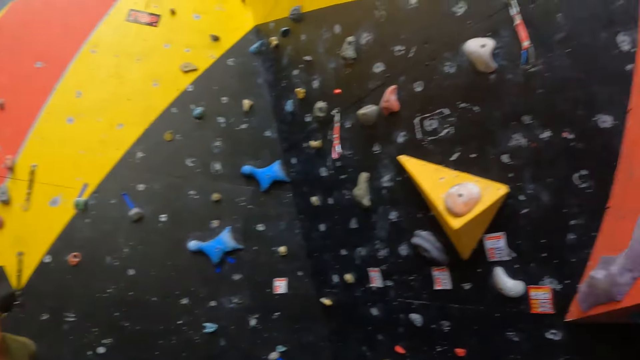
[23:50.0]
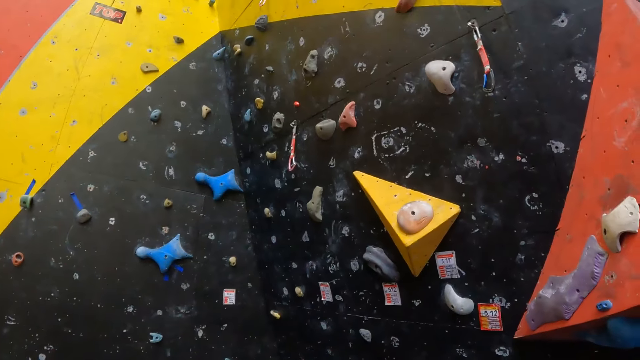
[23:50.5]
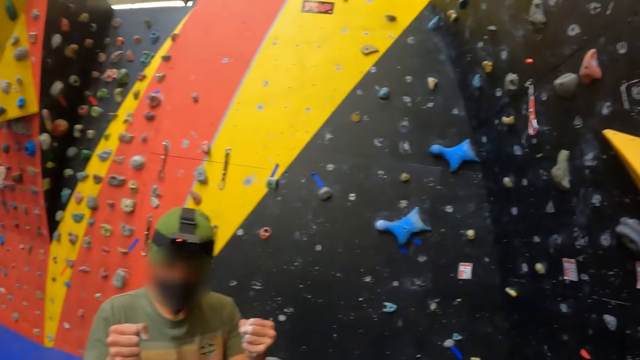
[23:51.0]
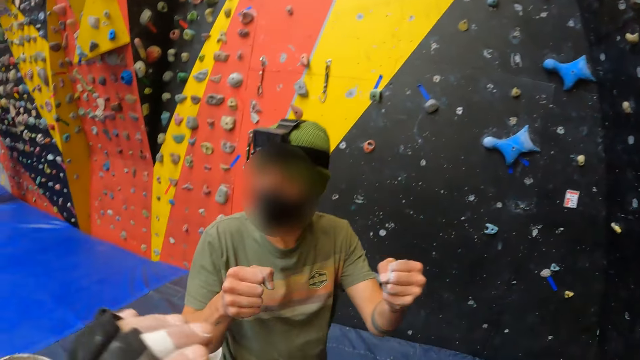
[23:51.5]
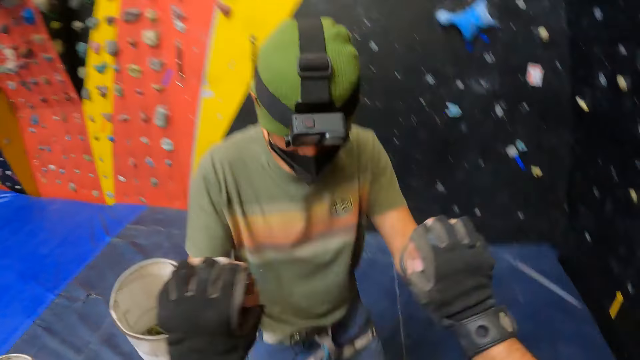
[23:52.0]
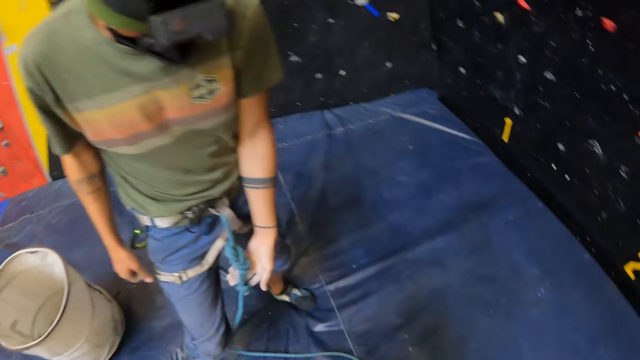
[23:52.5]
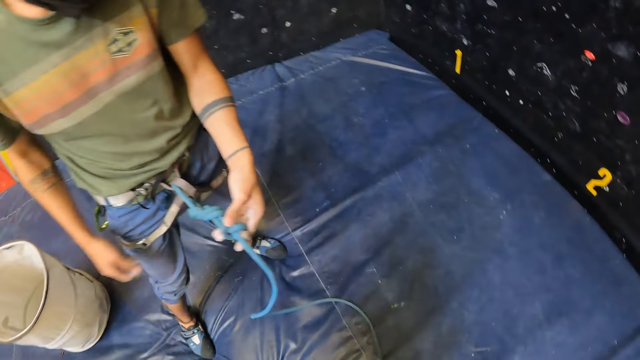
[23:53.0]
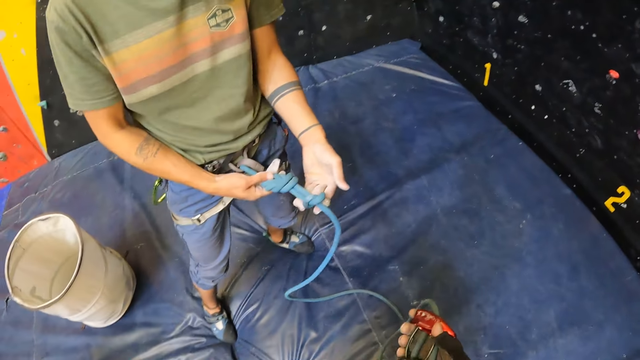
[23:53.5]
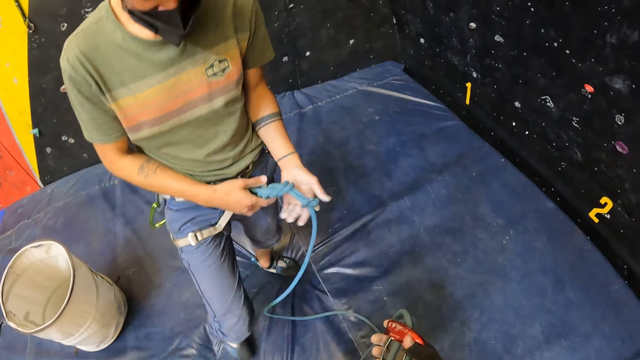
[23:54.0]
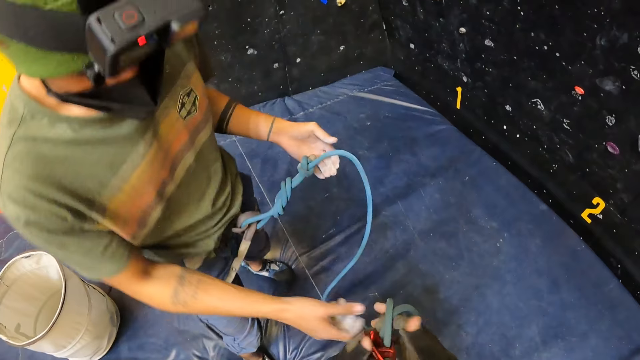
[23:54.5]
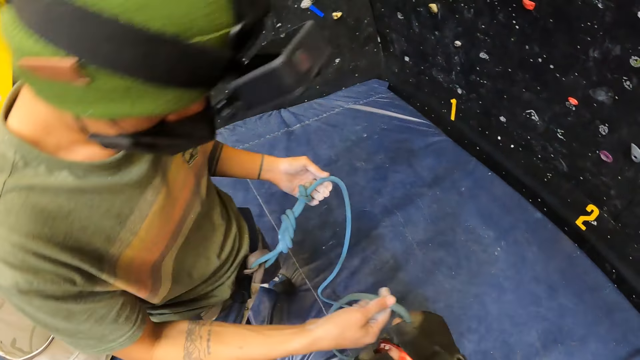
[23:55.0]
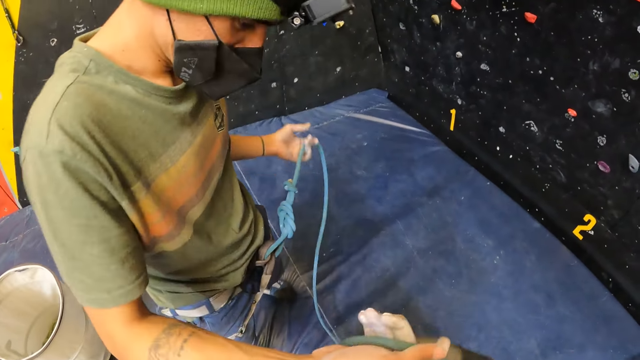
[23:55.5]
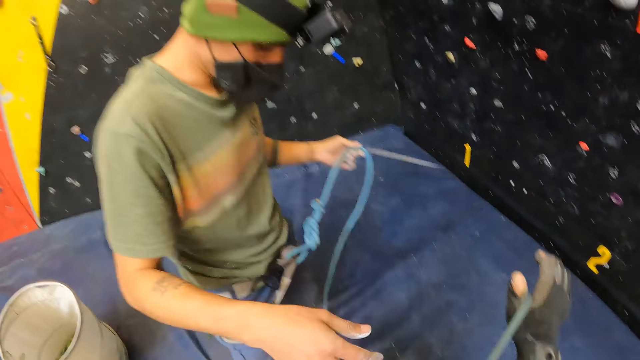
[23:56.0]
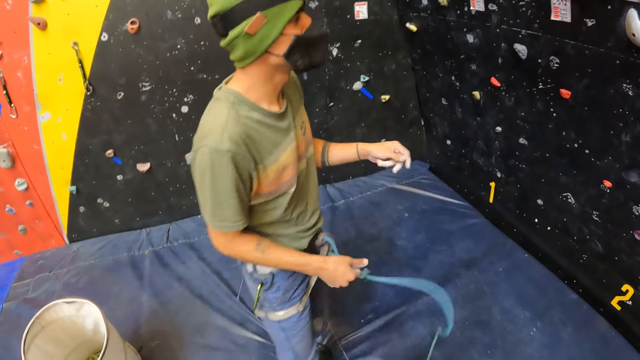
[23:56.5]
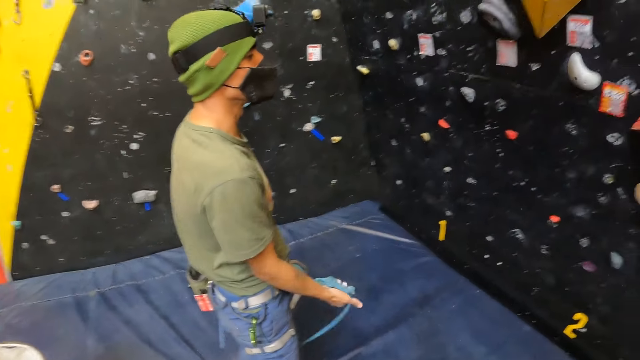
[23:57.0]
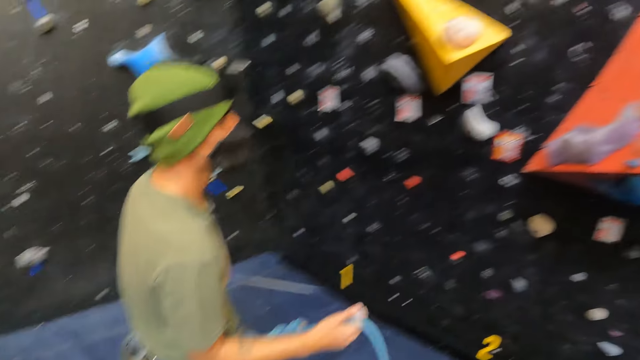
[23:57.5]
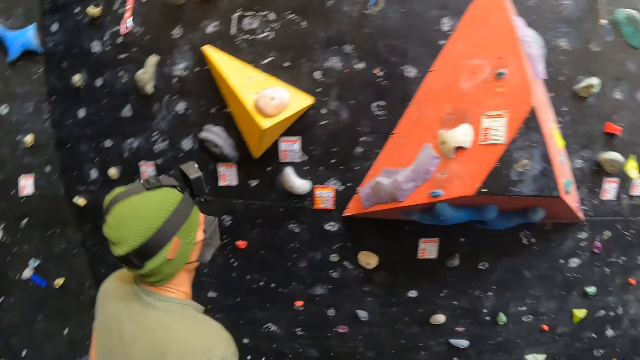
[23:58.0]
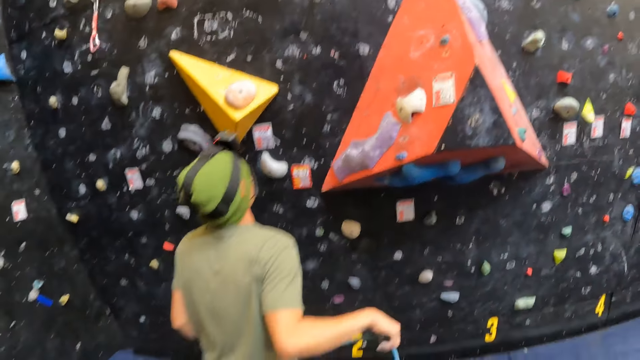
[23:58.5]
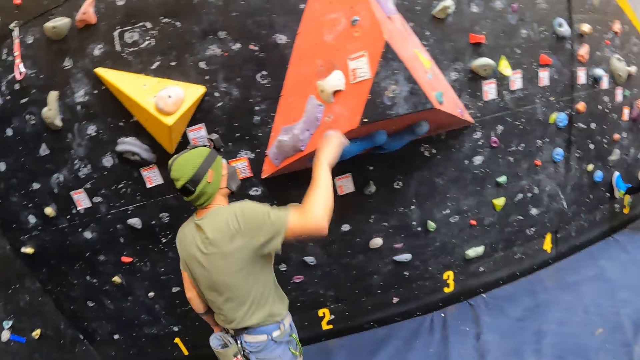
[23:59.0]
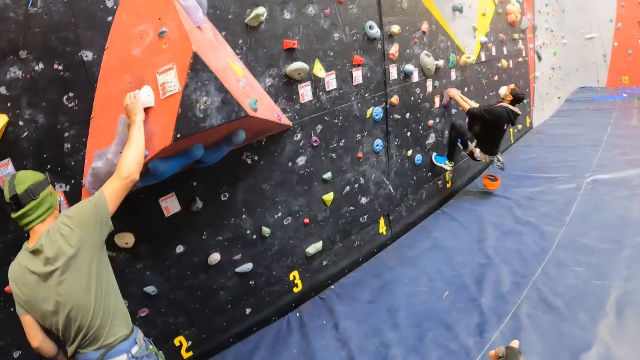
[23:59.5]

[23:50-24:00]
The camera wearer looks at the climbing walls. A man shows the camera wearer the fists. The camera wearer taps the man's fists. The man holds a rope. The camera wearer shows the man the rope. The man holds the rope by the right hand. The camera wearer drops the rope. The man drops the rope, holds the rope and walks to the wall. The camera wearer looks at the man. The man holds the climbing wall.

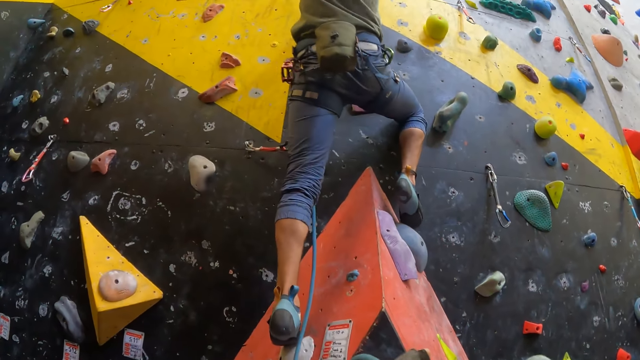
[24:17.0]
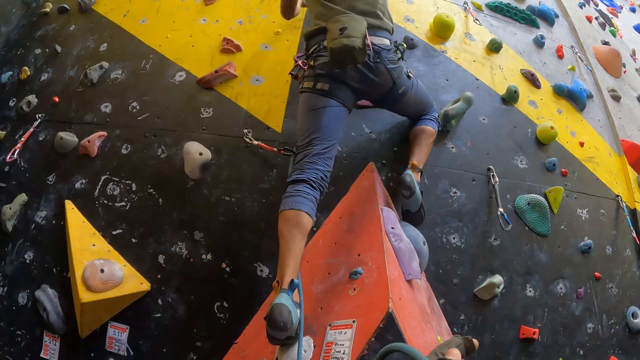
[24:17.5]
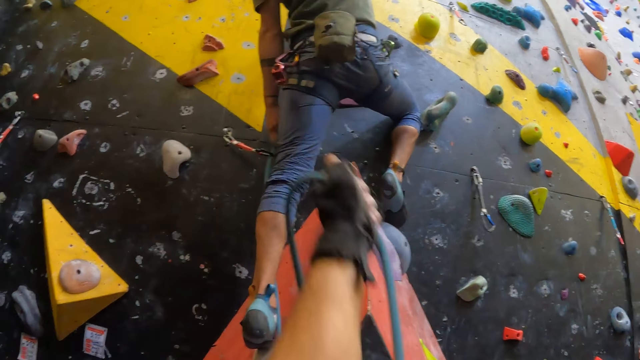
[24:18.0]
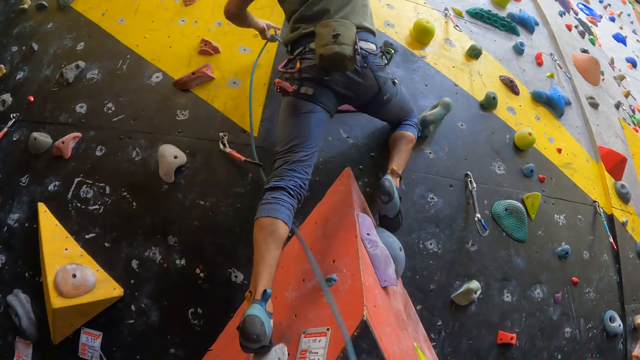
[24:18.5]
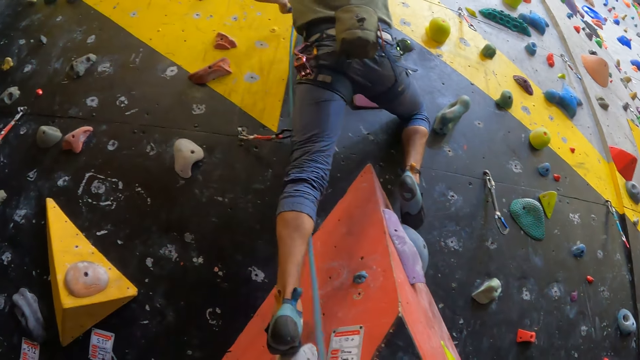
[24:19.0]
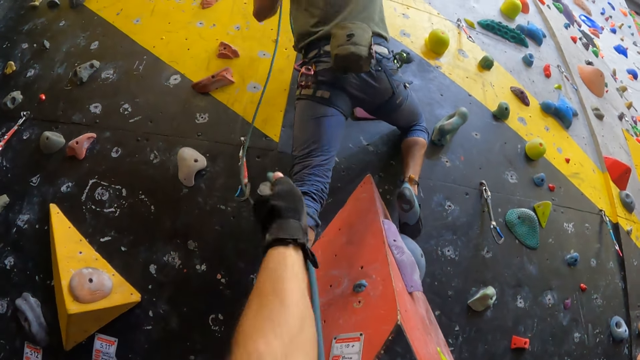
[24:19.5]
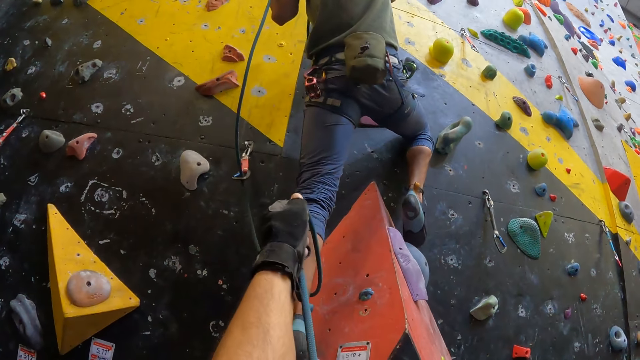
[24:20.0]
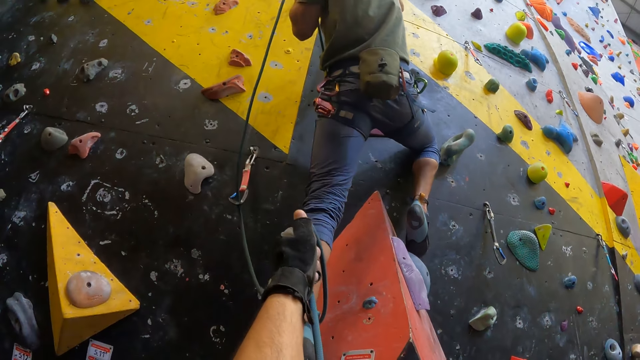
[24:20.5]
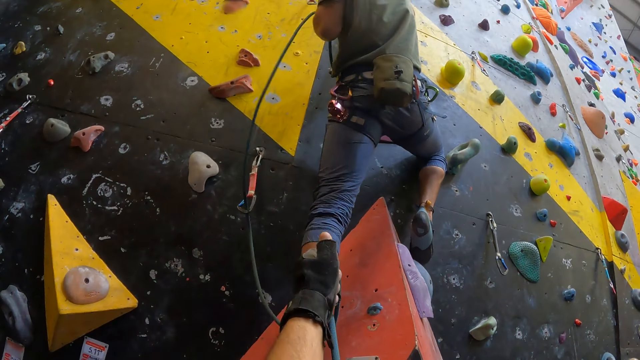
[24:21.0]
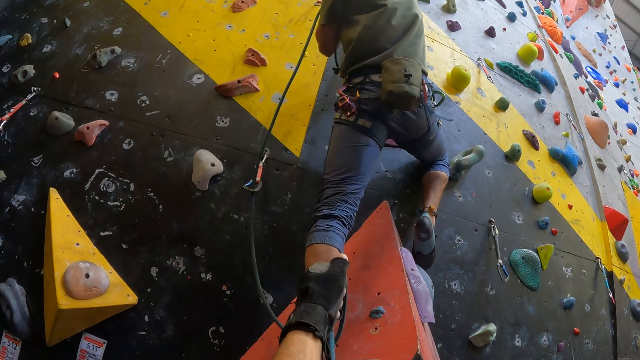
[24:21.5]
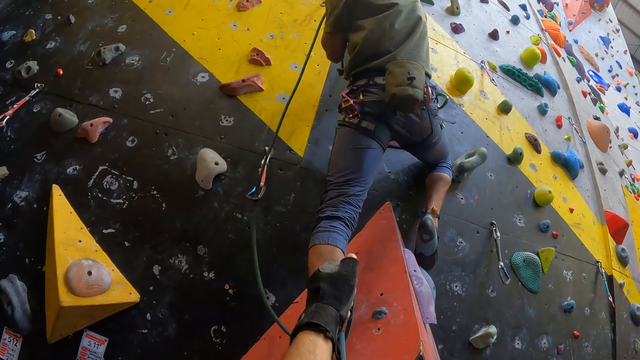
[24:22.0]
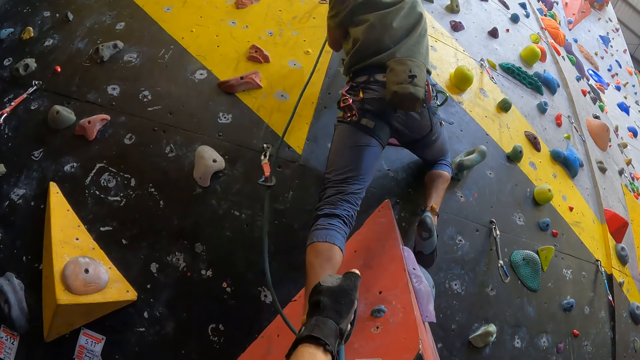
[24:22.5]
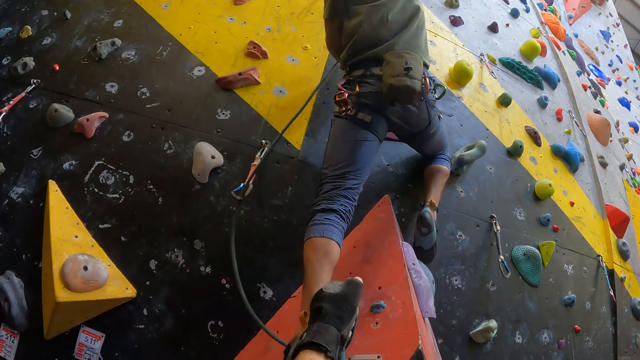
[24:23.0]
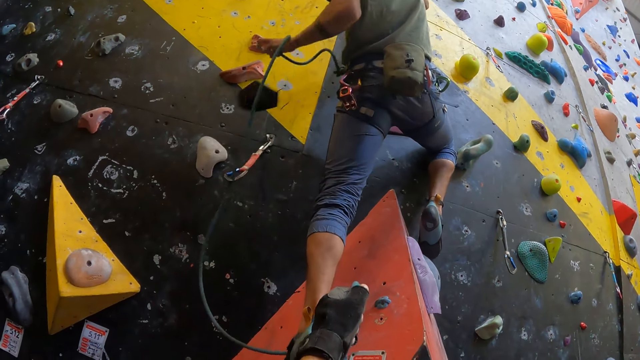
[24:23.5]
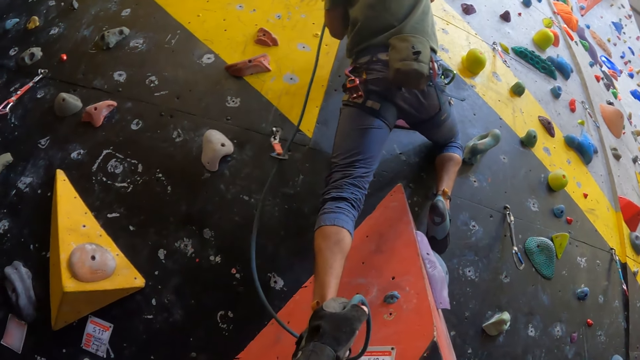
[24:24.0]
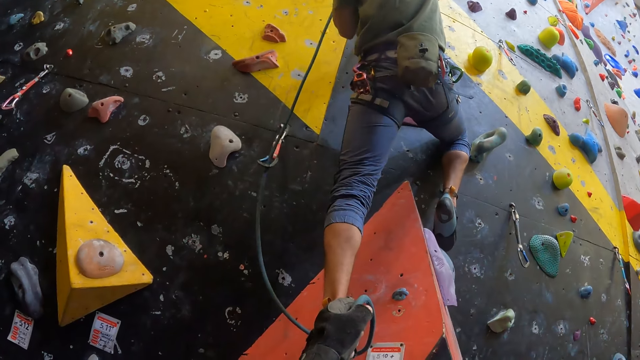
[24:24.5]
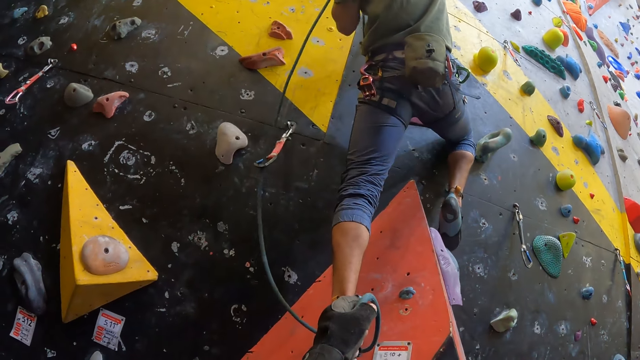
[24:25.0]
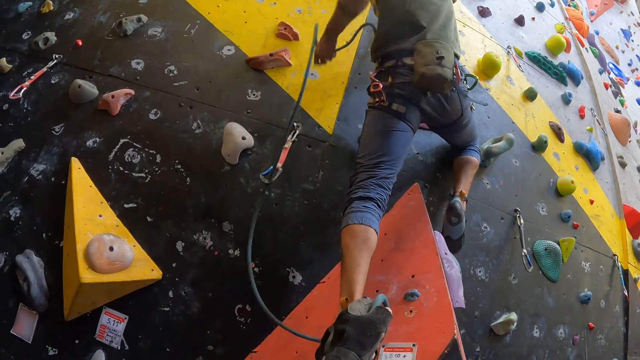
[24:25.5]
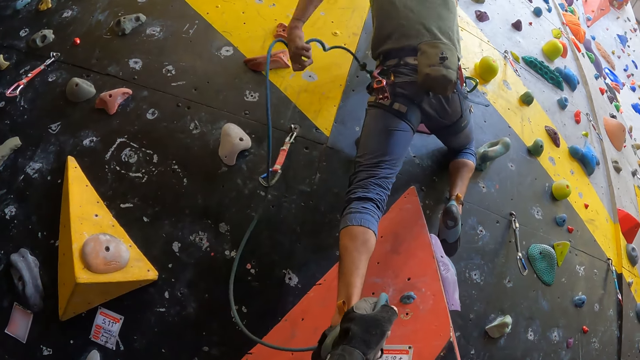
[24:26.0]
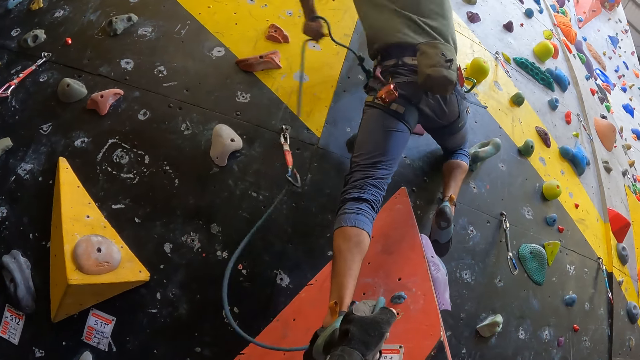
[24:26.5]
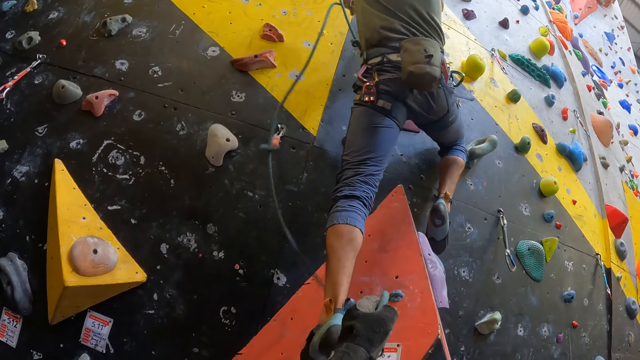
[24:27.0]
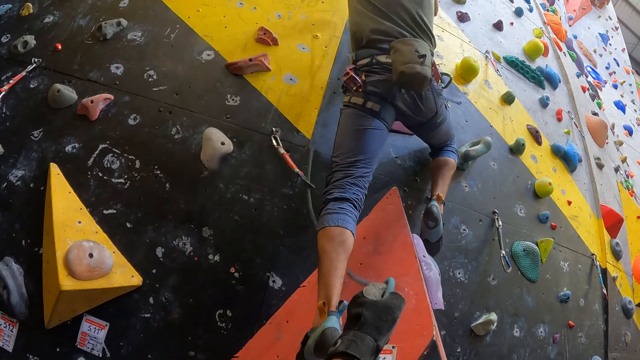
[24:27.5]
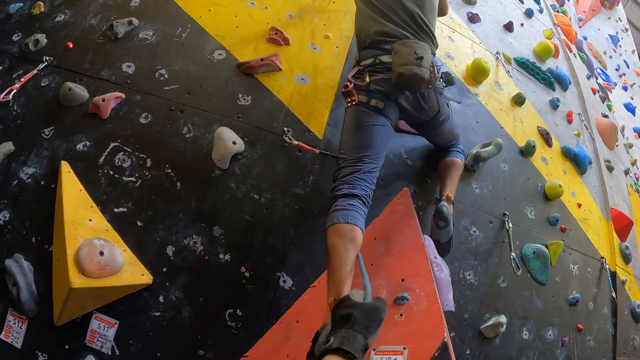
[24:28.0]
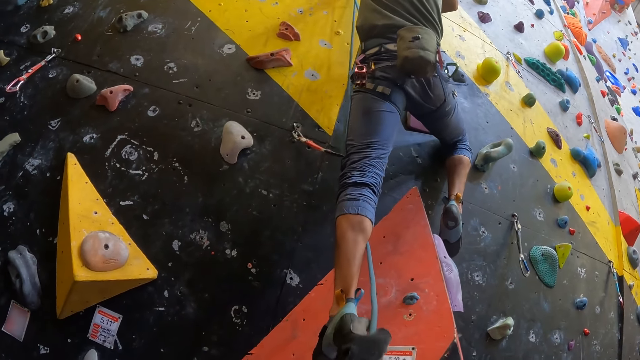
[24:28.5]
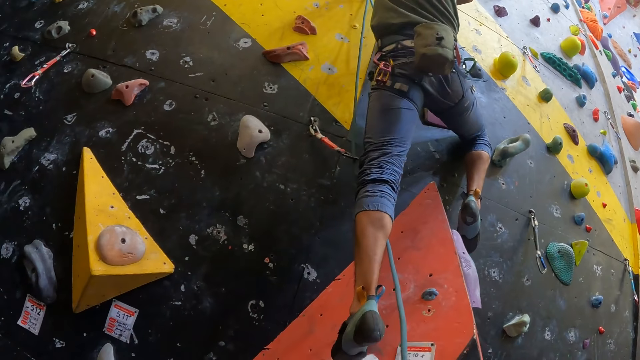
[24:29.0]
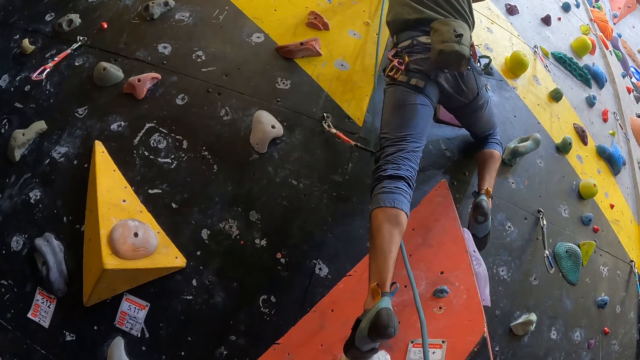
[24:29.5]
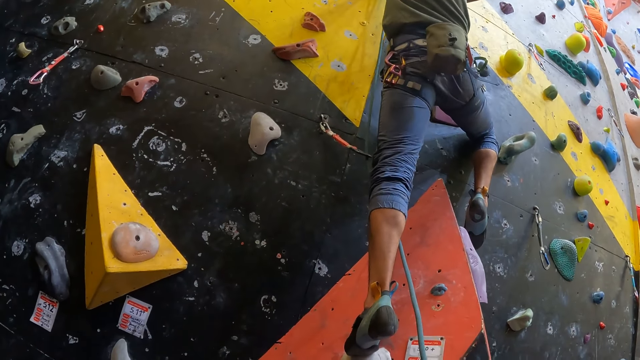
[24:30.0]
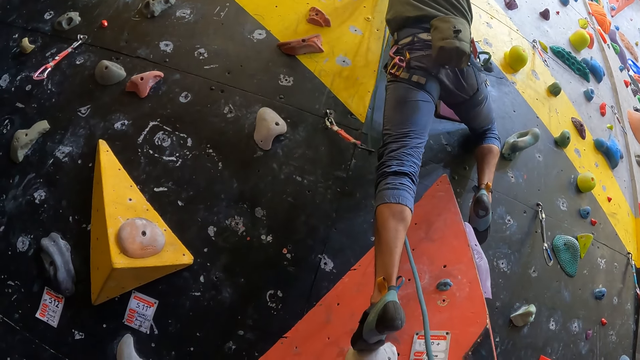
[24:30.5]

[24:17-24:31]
A man takes a rope. The camera wearer lifts the rope. The man throws the mask down. The man adjusts the rope on the hand.
